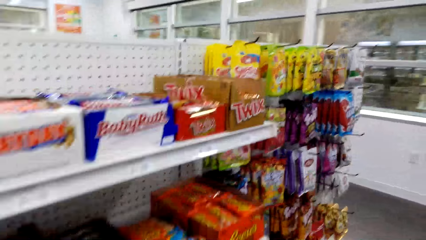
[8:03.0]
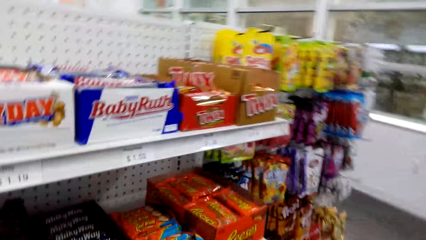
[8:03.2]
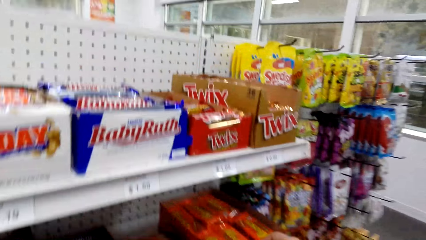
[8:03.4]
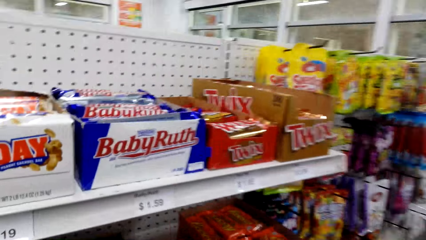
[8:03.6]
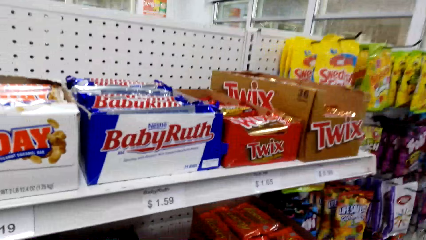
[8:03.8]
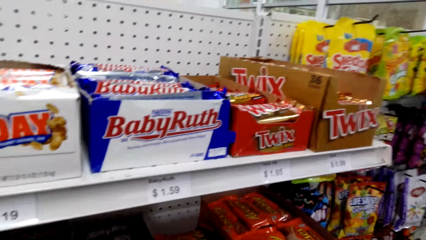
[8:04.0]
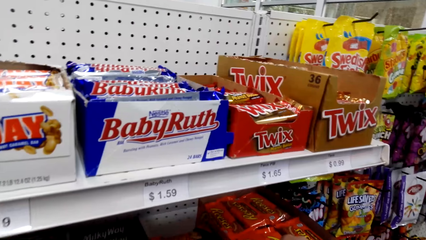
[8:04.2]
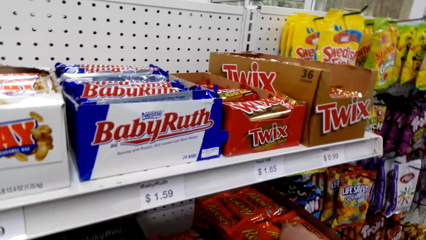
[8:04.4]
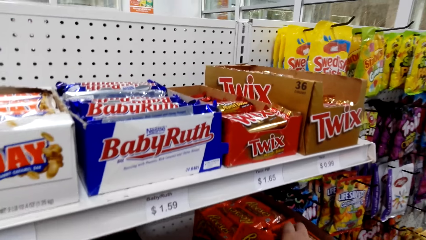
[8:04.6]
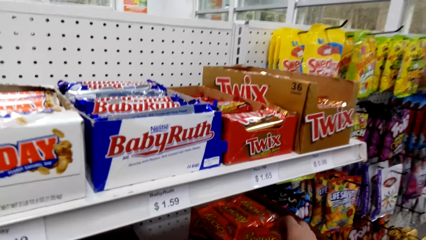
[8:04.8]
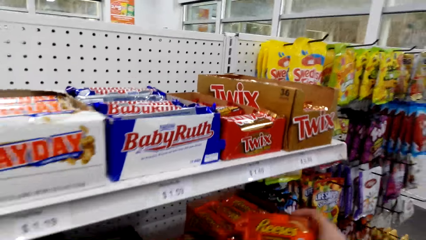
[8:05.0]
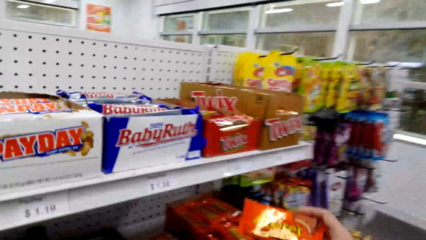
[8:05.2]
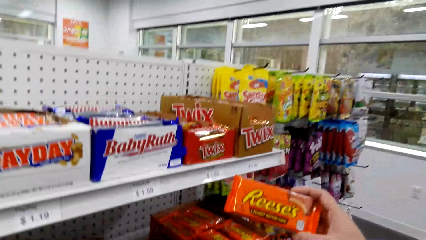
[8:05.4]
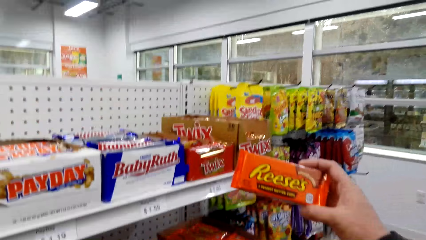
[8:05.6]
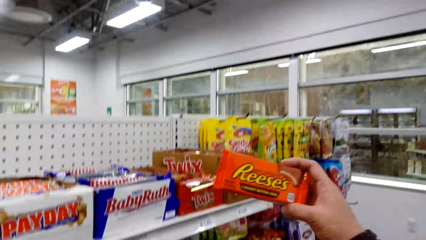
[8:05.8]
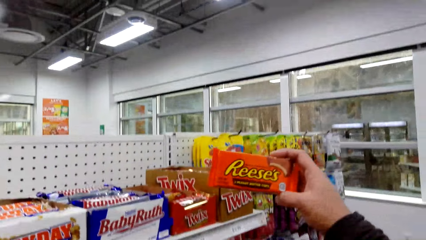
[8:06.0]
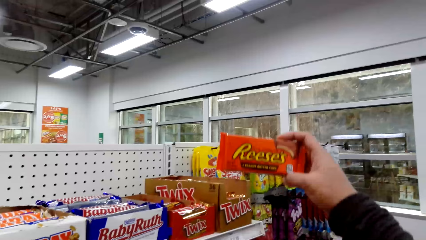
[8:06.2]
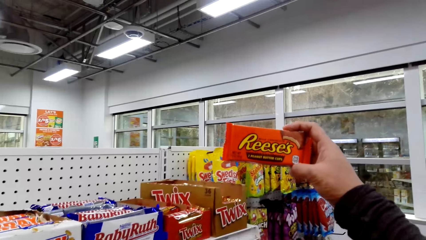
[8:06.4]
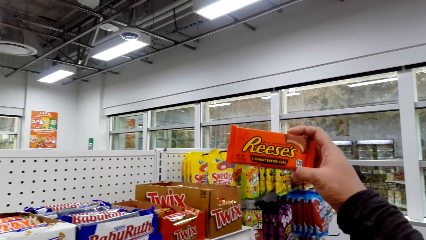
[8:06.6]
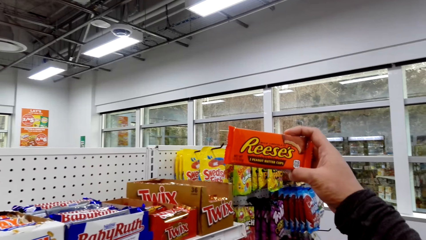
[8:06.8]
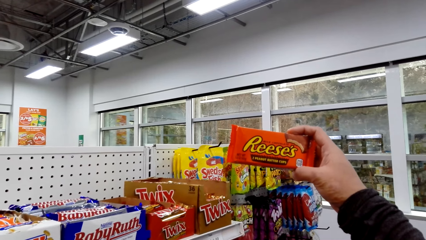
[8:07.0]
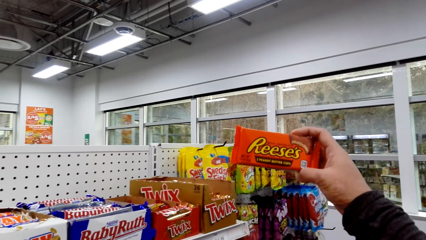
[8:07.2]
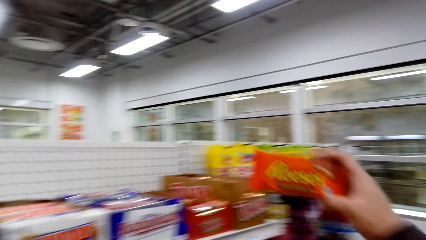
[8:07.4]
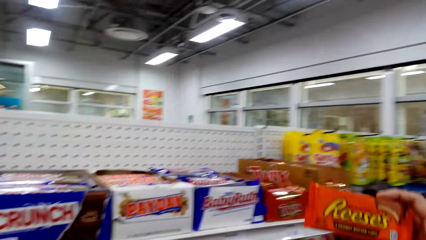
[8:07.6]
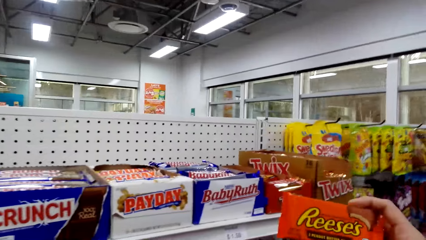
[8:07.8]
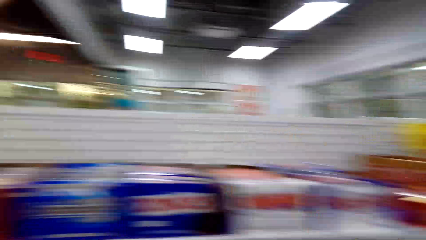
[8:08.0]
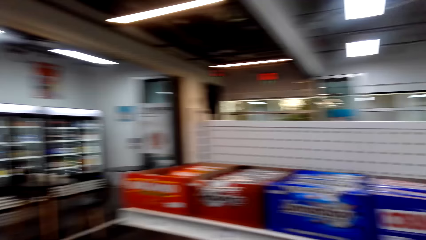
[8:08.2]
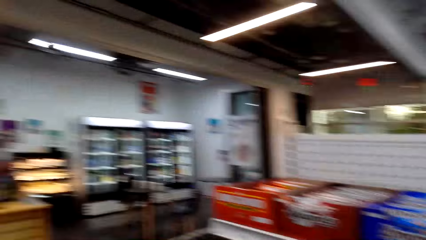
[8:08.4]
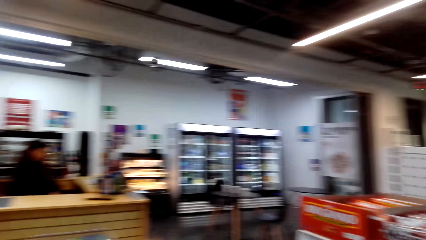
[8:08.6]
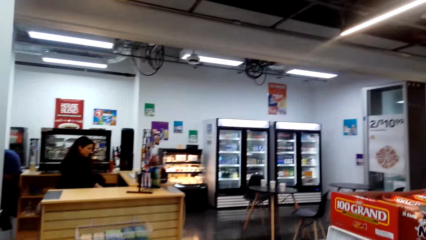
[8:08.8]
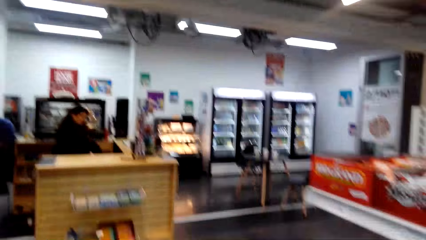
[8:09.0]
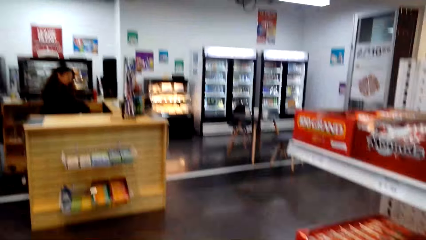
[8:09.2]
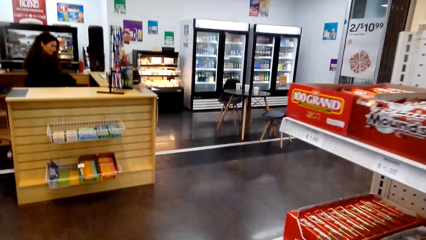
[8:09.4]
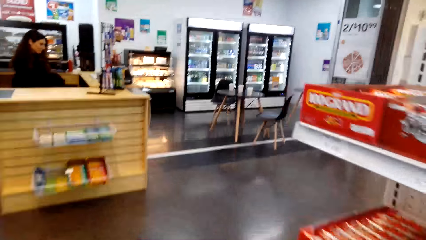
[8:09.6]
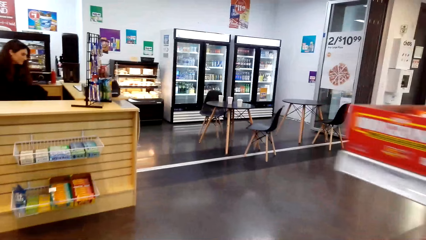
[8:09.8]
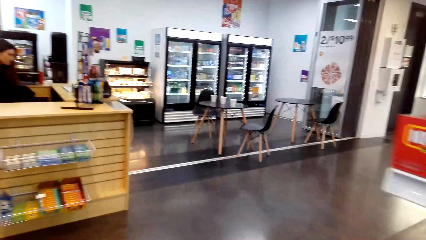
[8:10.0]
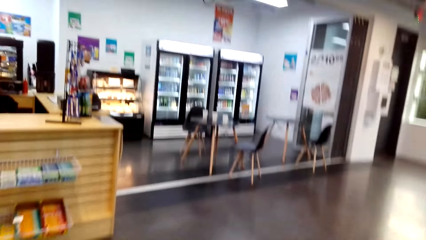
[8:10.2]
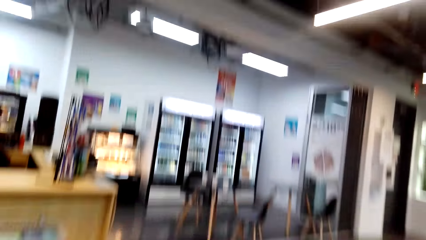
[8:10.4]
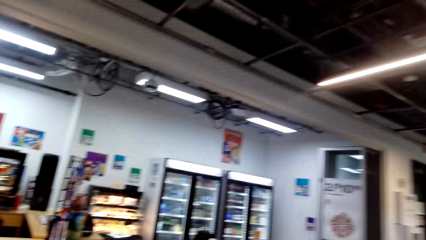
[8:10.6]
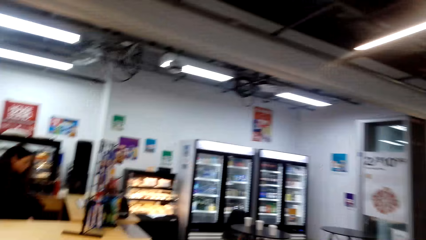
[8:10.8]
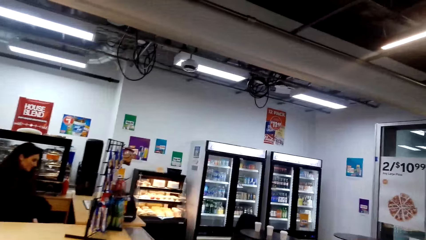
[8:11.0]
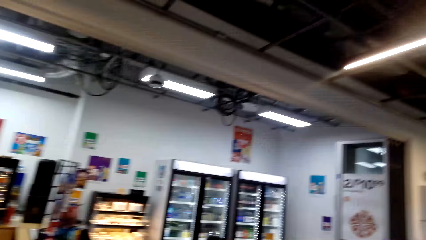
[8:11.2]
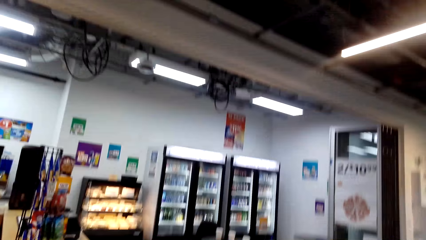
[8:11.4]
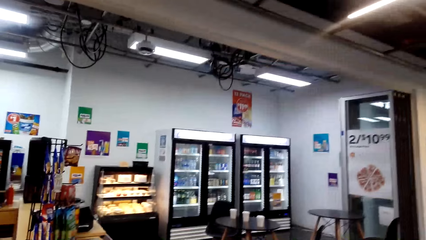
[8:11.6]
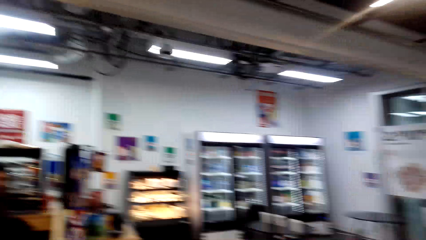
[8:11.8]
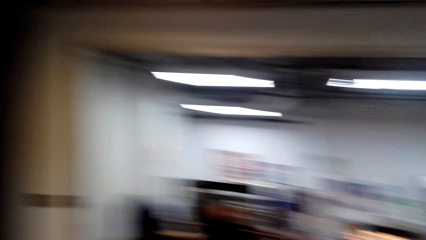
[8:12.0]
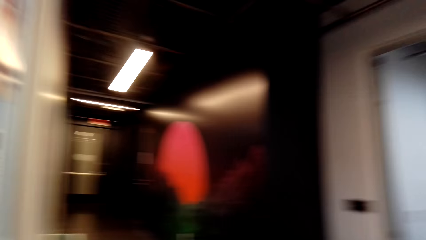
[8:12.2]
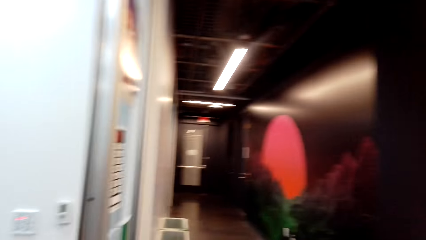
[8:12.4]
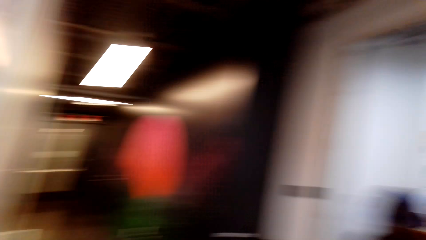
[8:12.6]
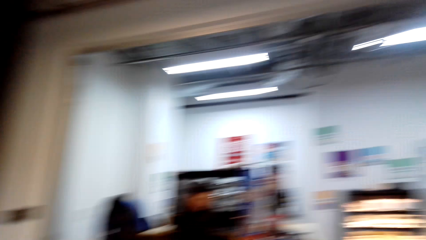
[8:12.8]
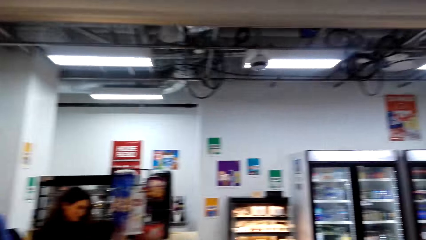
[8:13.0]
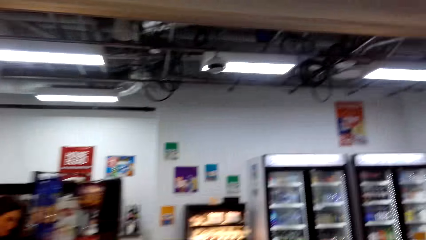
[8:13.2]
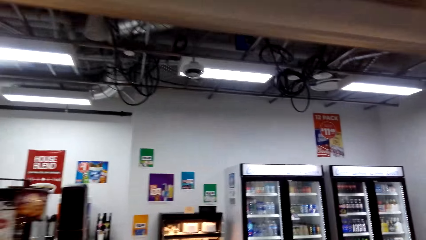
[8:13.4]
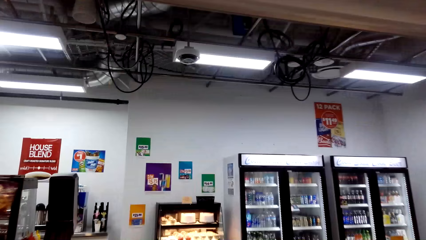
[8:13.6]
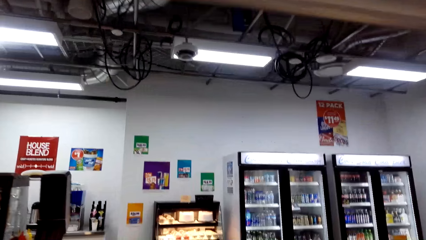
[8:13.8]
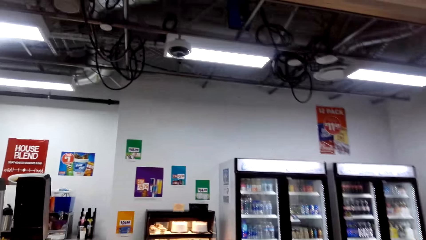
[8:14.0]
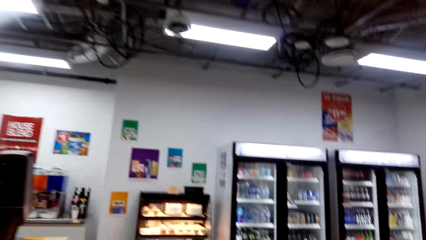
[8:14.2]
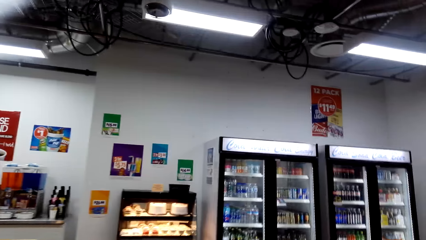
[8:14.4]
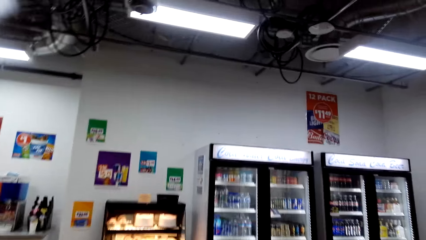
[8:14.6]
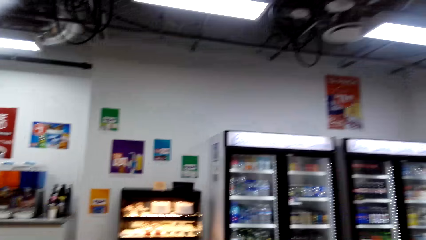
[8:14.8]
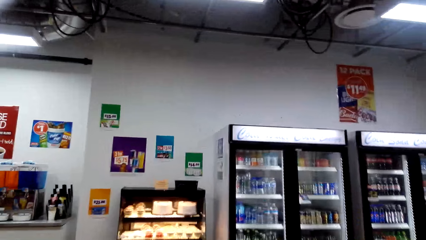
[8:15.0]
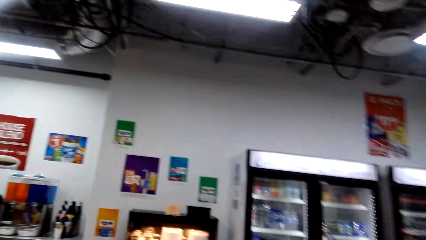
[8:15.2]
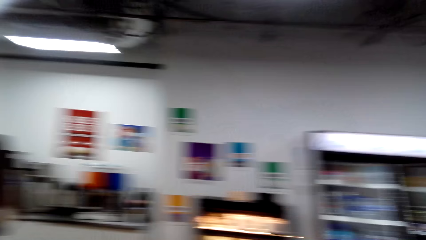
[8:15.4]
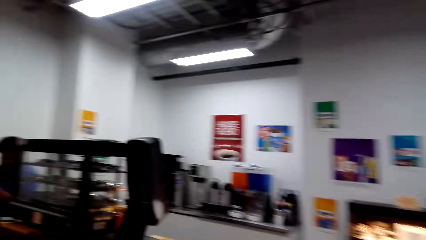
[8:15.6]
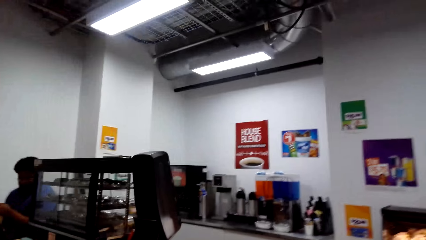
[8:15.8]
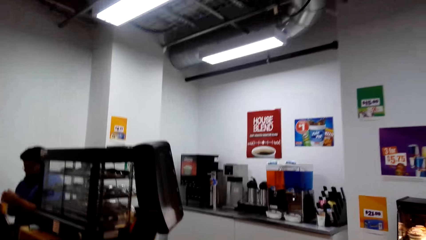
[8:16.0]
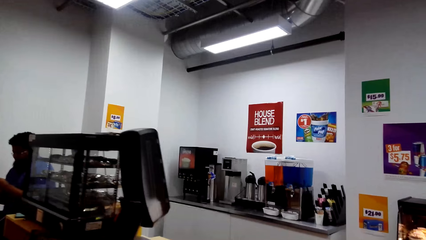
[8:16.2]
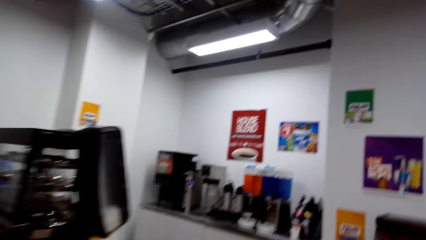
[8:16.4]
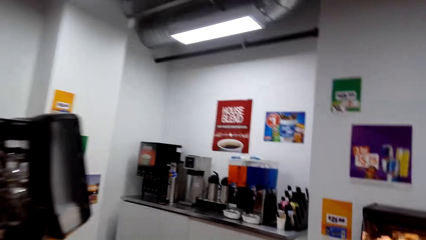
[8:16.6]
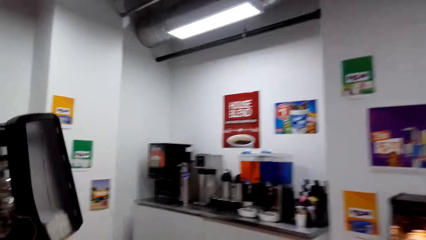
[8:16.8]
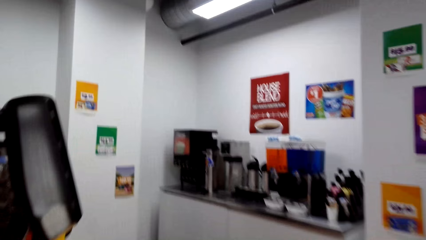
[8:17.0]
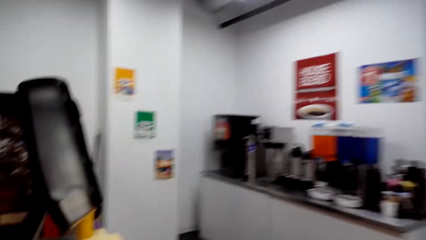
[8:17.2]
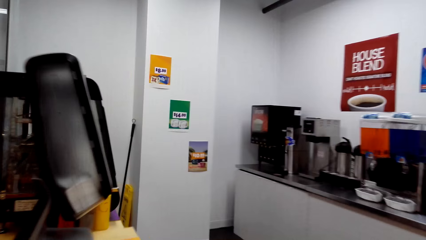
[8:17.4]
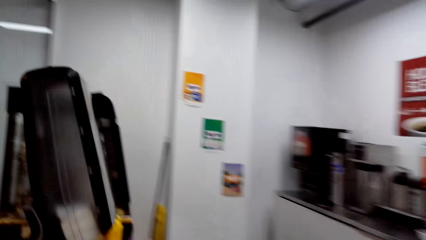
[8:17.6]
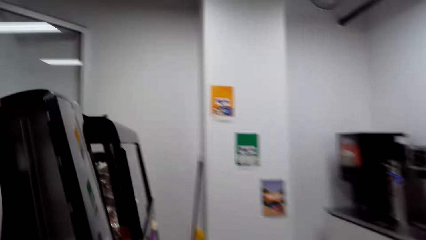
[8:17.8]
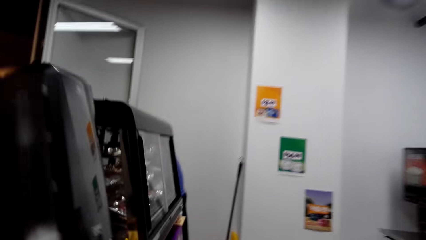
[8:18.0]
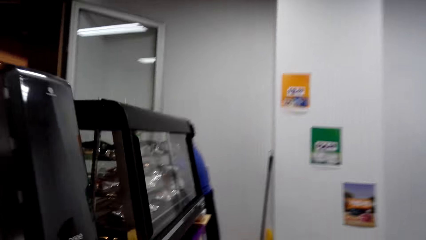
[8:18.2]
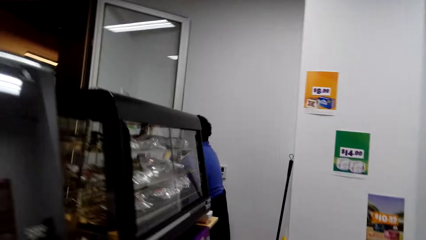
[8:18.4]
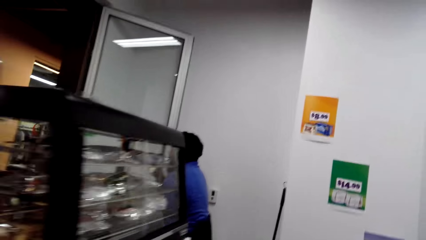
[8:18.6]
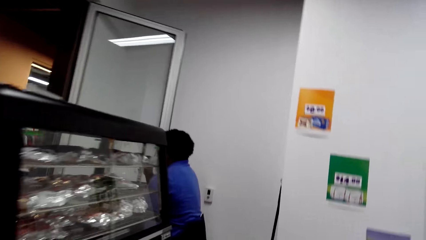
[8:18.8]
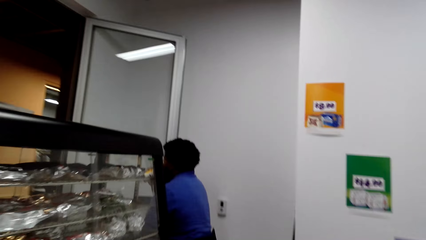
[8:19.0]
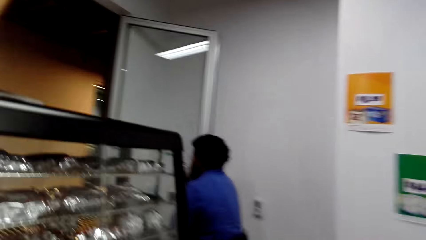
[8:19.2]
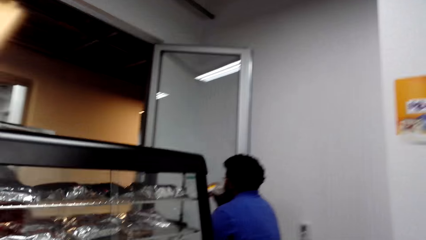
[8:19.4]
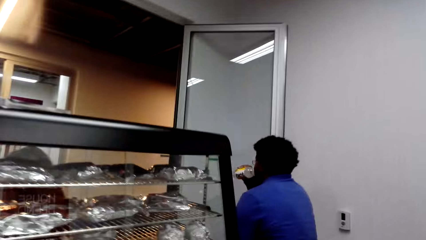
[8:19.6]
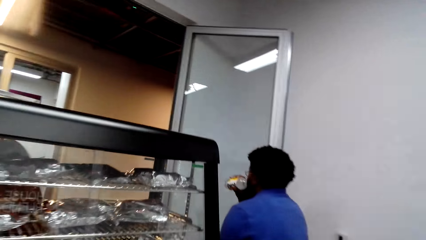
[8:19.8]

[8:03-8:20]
The camera wearer looks around. They lift the Reese's. They examine the Reese's. They walk around.
